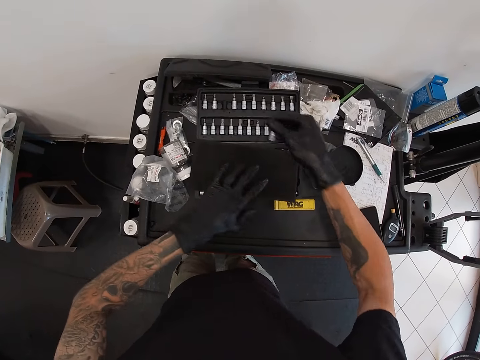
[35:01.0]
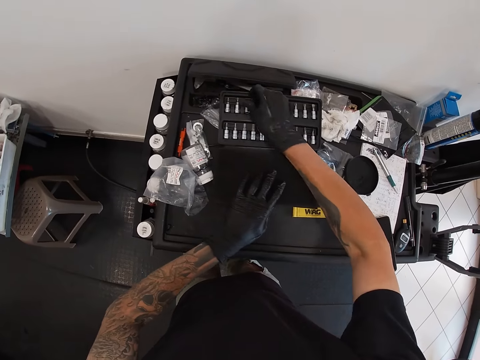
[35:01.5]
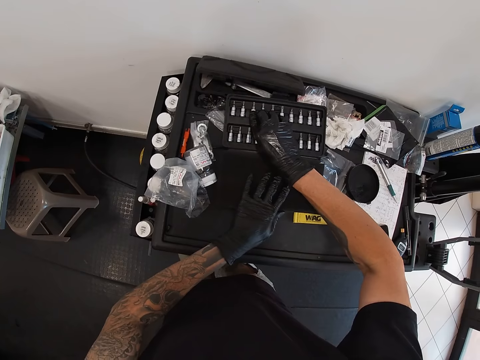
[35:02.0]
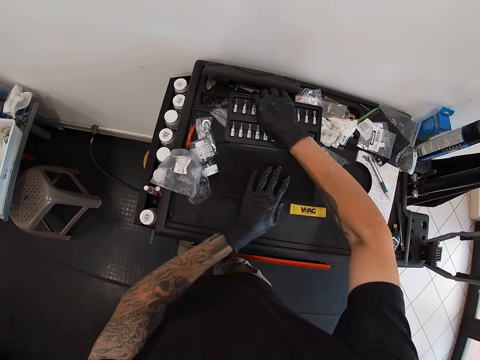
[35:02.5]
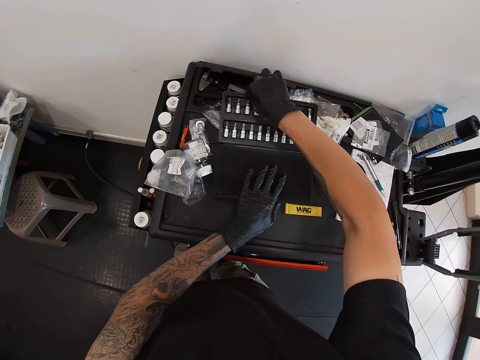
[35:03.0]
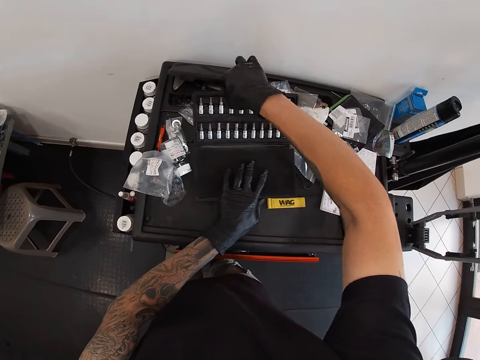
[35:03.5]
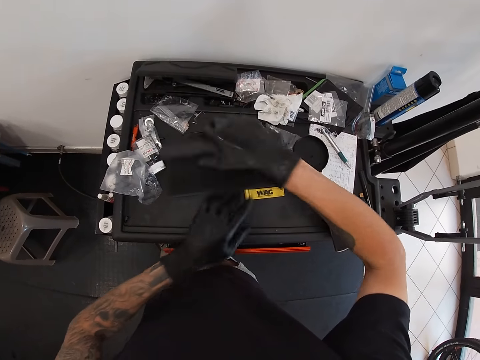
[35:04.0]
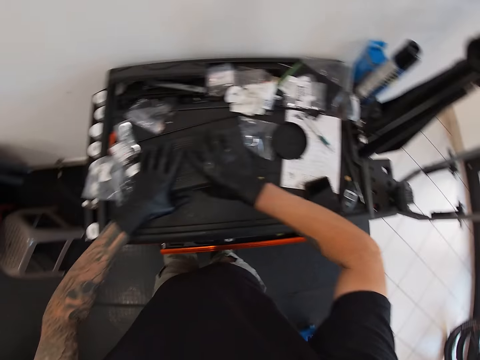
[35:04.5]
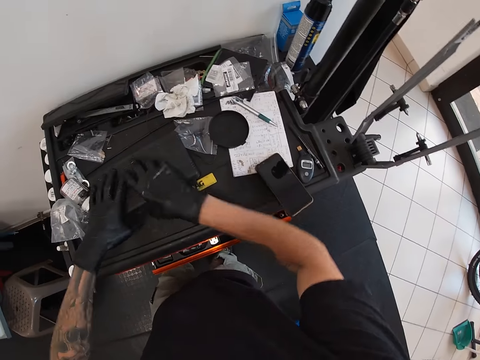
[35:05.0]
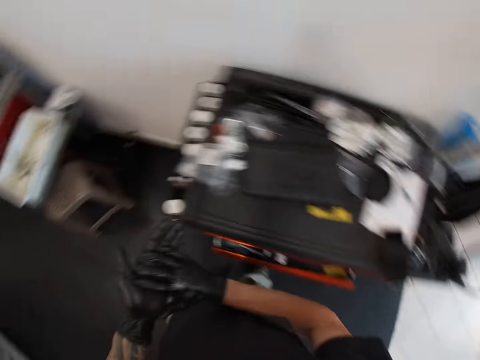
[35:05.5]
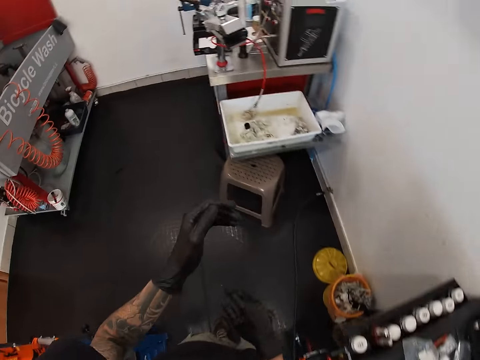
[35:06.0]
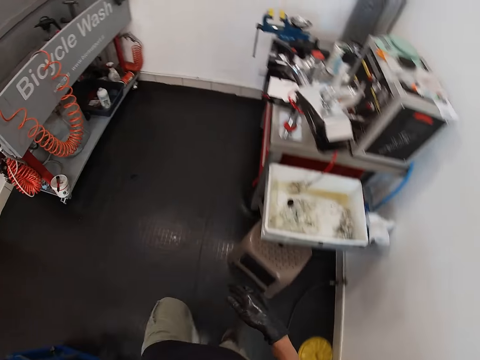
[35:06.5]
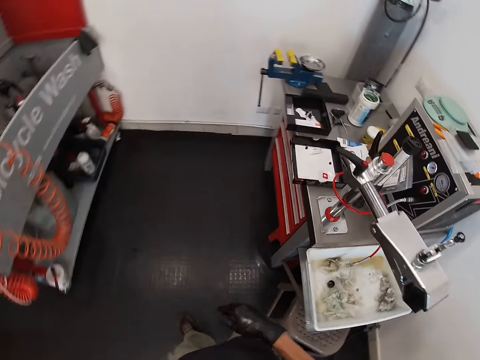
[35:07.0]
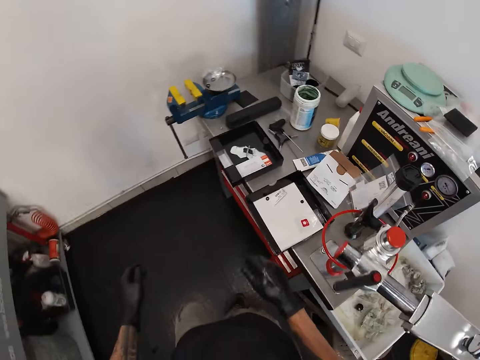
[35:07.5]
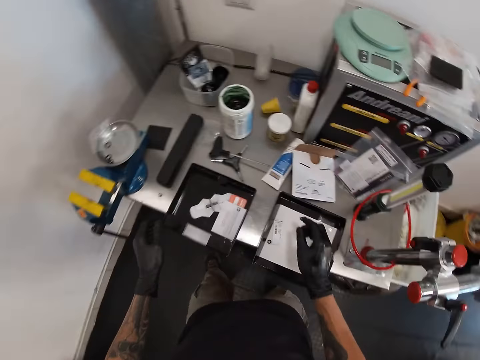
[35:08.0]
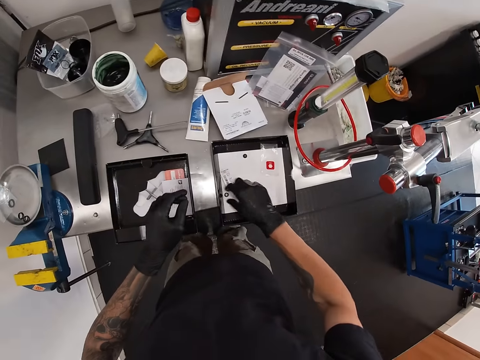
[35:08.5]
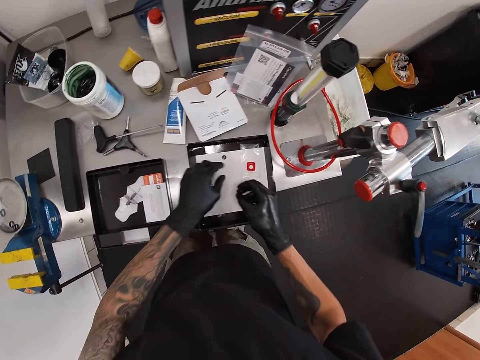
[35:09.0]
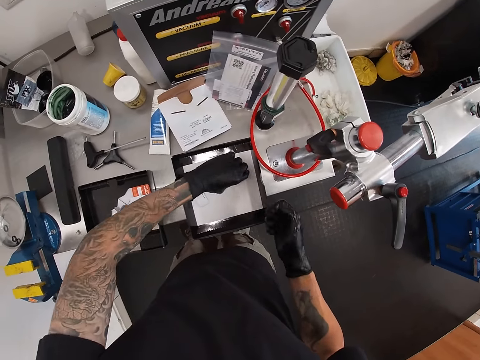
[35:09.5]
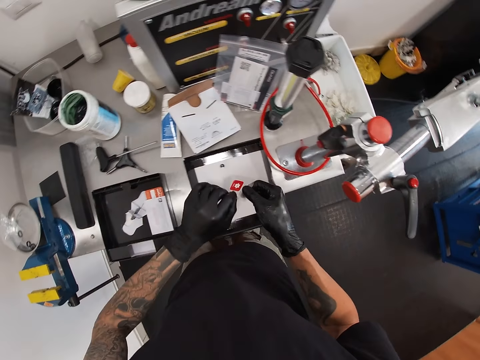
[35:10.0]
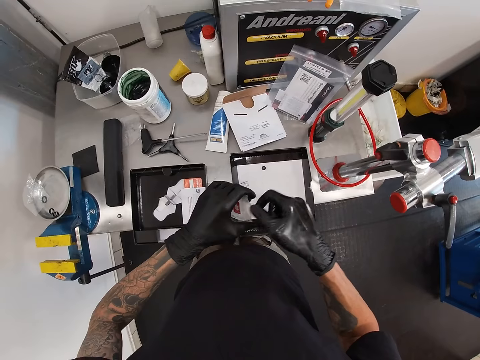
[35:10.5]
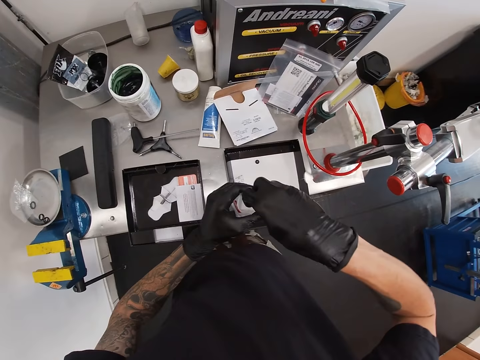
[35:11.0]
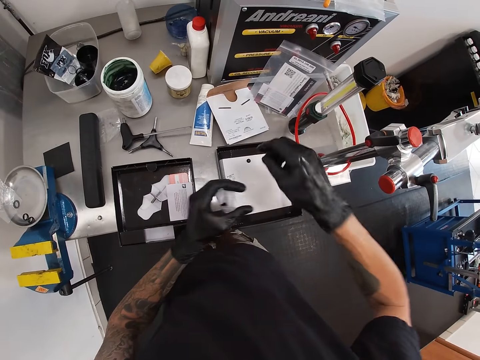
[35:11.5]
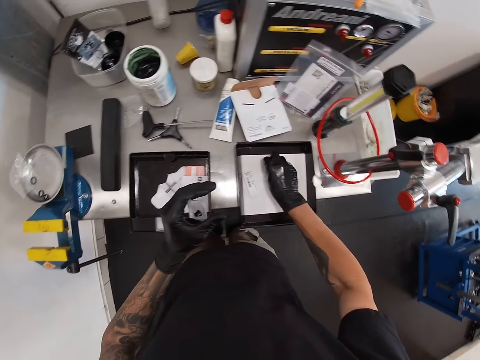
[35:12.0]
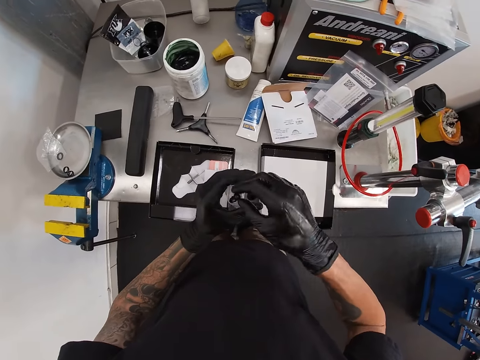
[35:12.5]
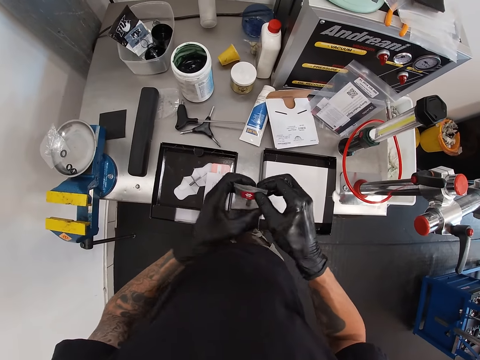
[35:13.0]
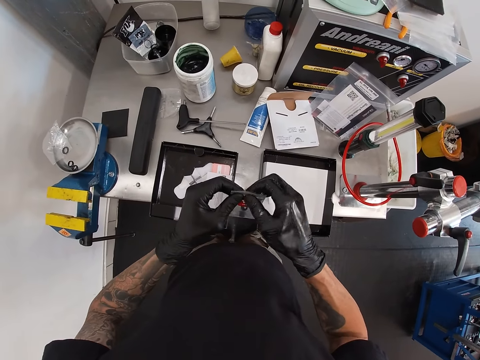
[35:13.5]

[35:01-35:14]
The camera wearer drops the cloth in the box on the tool drawer with his left hand. He drops the hex socket in his right hand into the box. He closes the box on the tool drawer with both hands. He cleans his hands against each other. He stands on the floor. He walks on the floor. He stands on the floor. He picks an O-ring from a box on the table with his right hand. He picks a nylon or paper bag from the box on the table with his left hand. He passes the nylon in his left hand to his right hand. He passes the nylon in his right hand to his left hand. He drops the O-ring in his right hand into the nylon in his left hand. He picks an O-ring from the box on the table with his right hand. He drops the O-ring in his right hand into the nylon in his left hand. He closes the nylon with both hands.

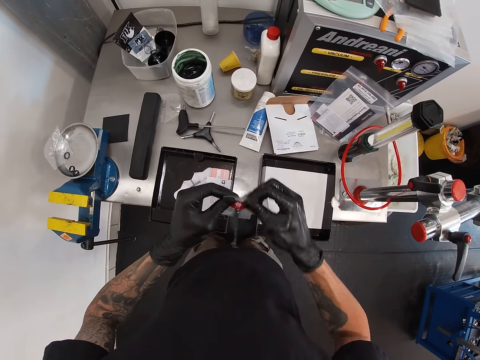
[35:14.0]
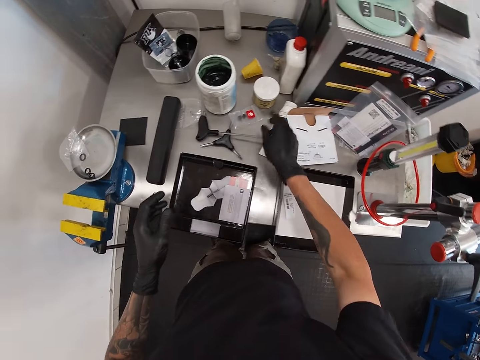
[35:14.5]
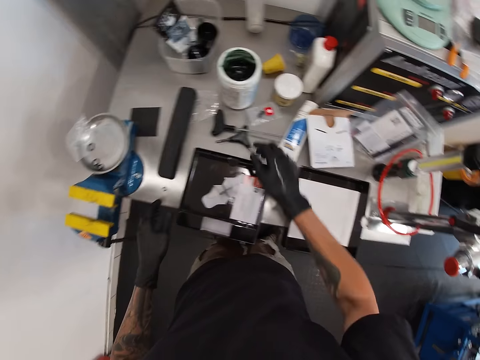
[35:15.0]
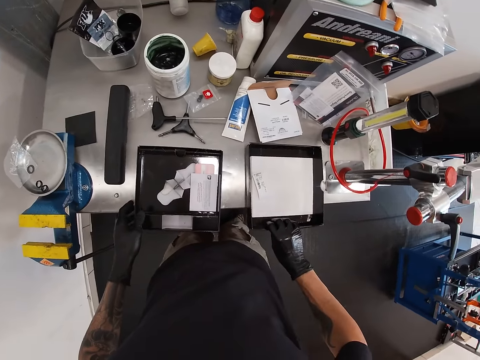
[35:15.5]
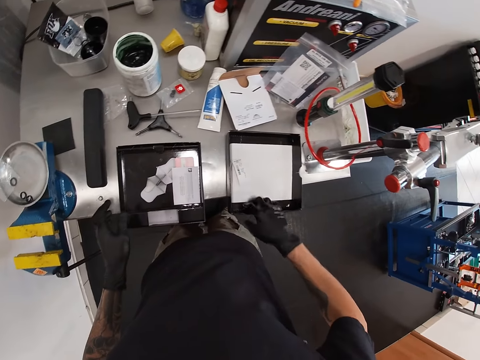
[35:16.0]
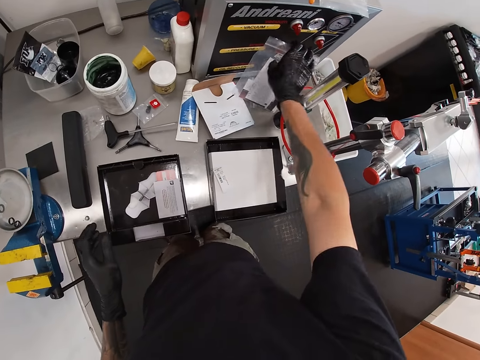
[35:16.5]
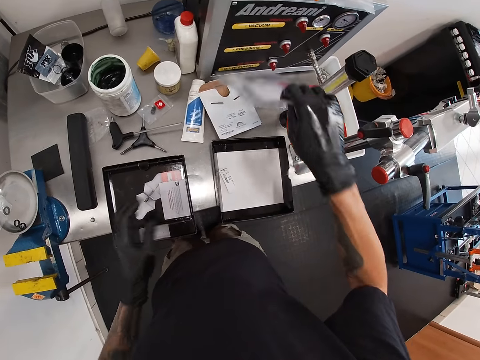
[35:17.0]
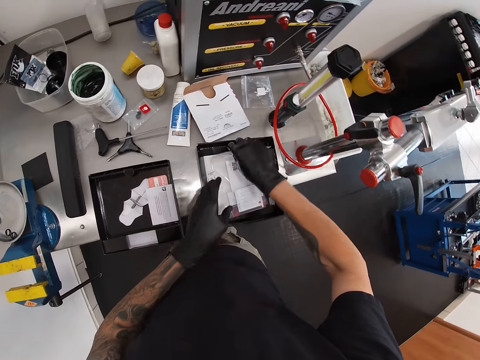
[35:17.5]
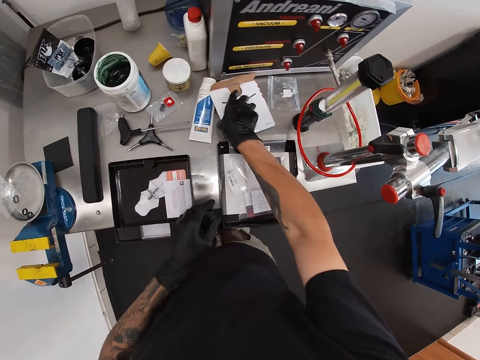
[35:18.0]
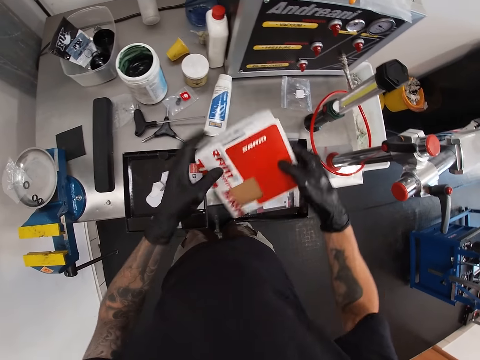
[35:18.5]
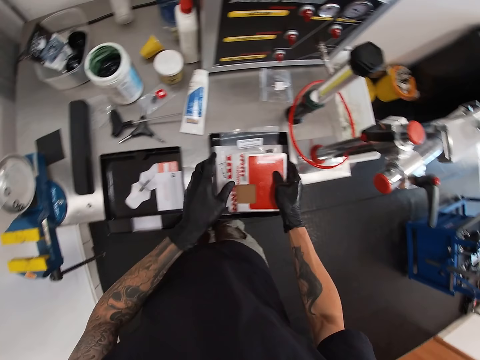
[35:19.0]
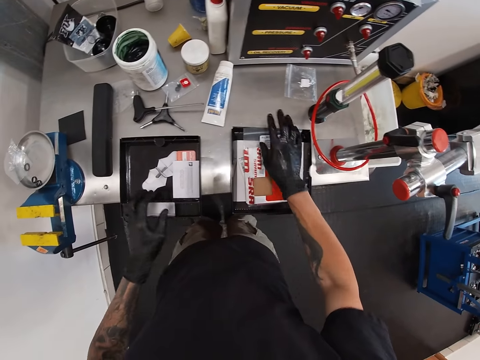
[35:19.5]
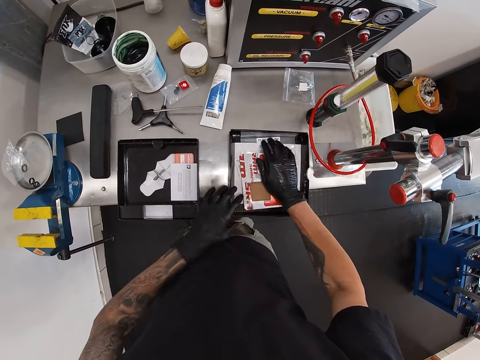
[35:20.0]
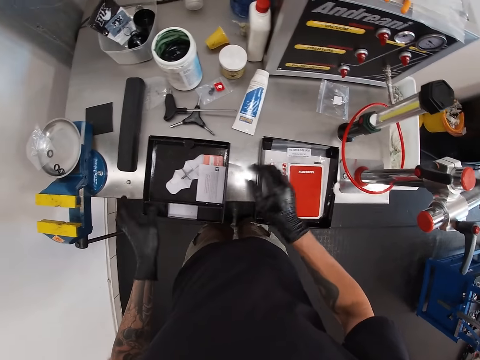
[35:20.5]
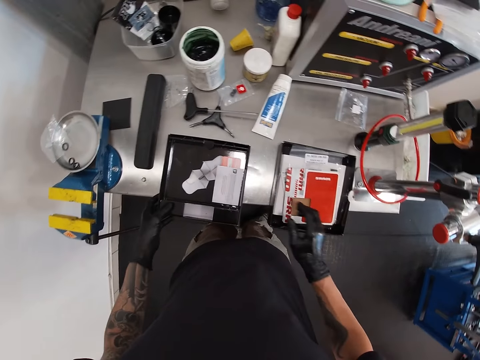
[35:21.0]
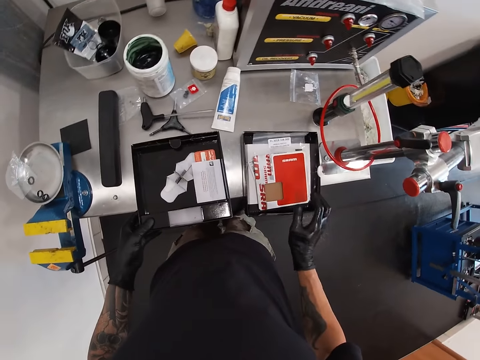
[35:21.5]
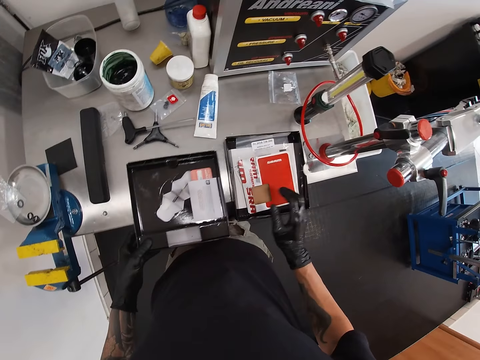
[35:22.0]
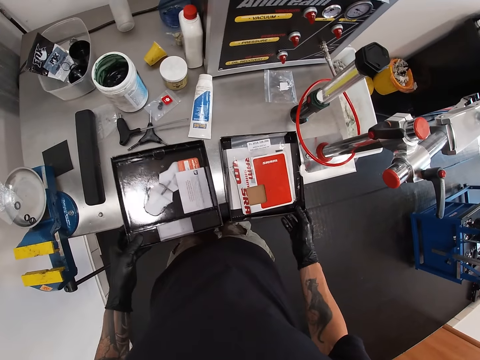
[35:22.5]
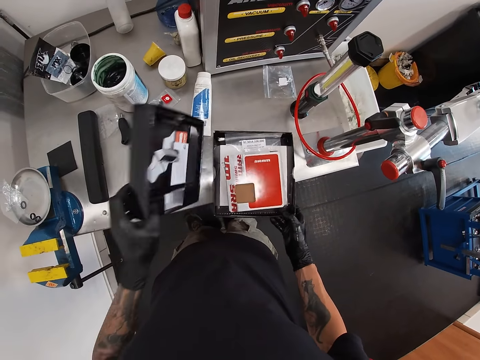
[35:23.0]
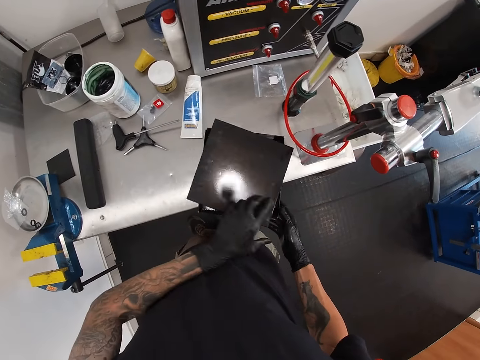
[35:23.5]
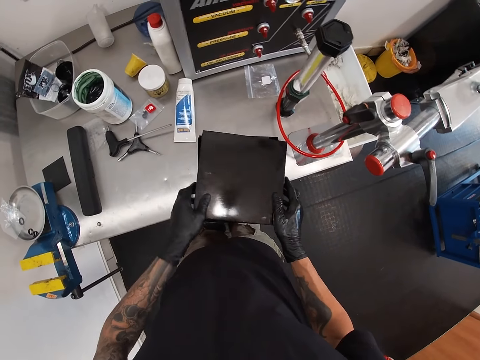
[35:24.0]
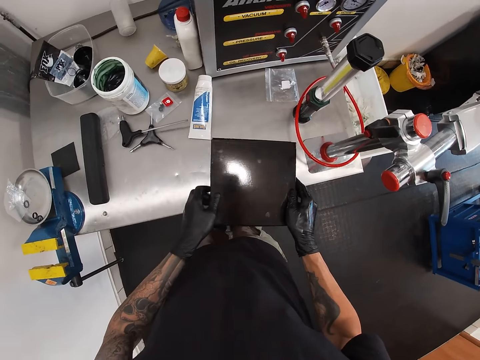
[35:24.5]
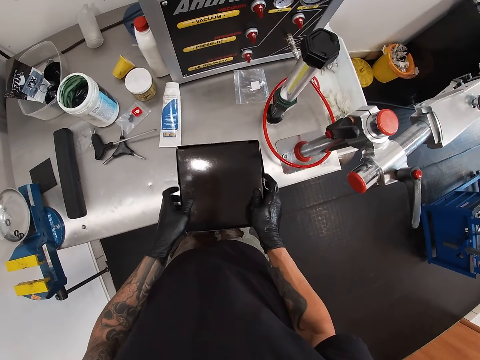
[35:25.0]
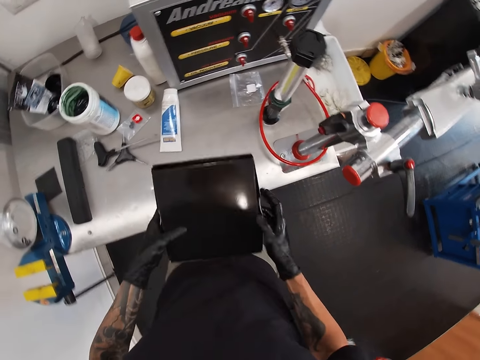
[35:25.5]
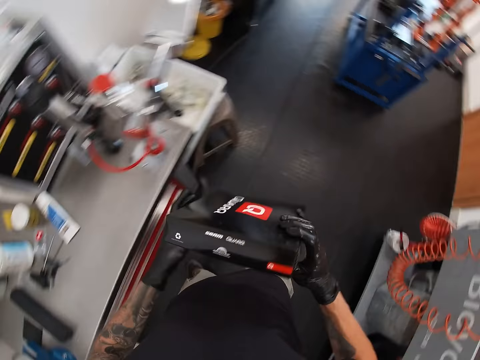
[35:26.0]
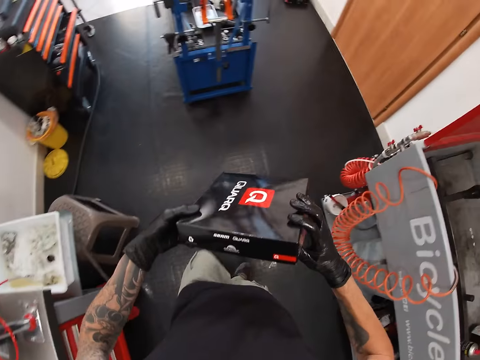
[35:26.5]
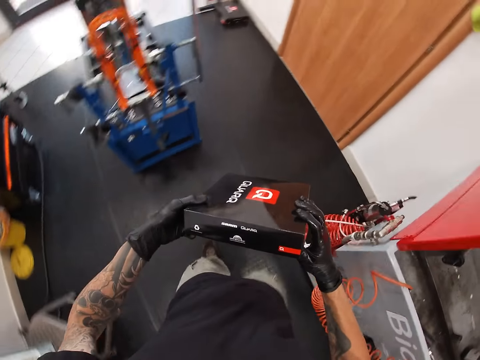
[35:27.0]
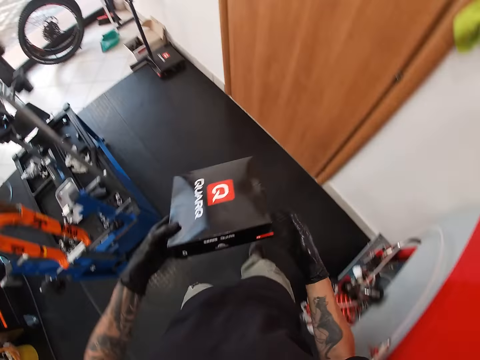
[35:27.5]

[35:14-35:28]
The camera wearer throws the nylon or paper bag on the table. He picks the box on the table with his right hand. He drops the box on the table with his right hand. He picks the nylon from the table with his right hand. He touches the nylon in his right hand with his left hand. He drops the nylon in his right hand into the box on the table. He picks a paper pack from a tube on the table with his right hand. He closes the paper pack with his left hand. He drops the paper pack in his right hand into the box on the table. He adjusts the nylon in the box with his right hand. He touches the paper pack in the box with his left hand. He picks a box from the table with his left hand. He holds the box on the table with his right hand. He covers the box in his right hand with the box in his left hand. He picks the covered box on the table with both hands. He flips the covered box with both hands. He walks on the floor.
